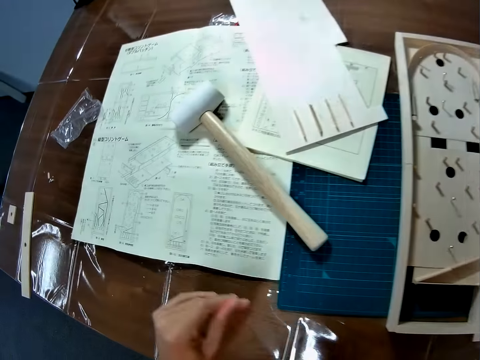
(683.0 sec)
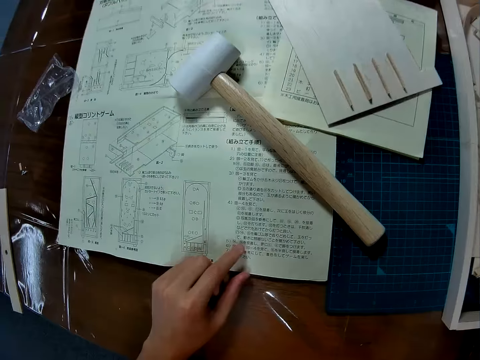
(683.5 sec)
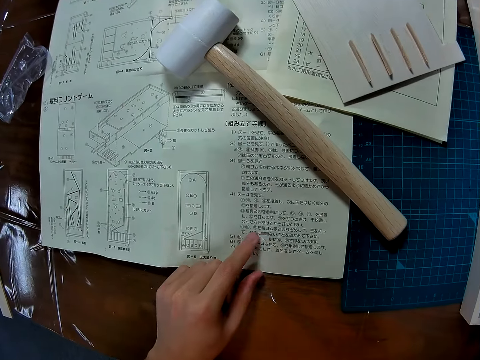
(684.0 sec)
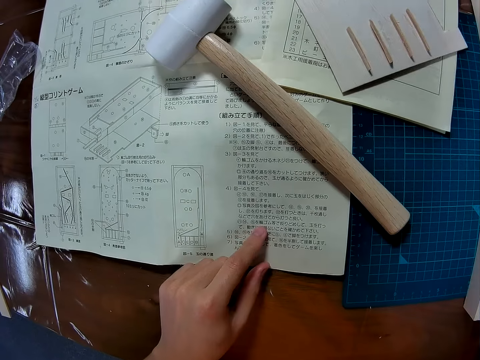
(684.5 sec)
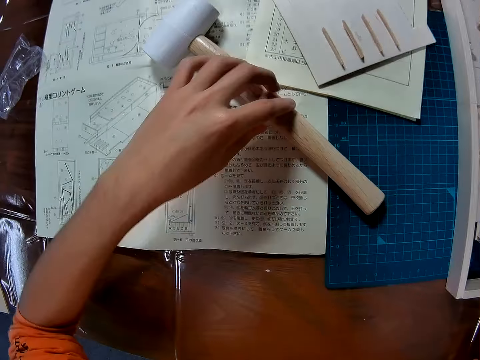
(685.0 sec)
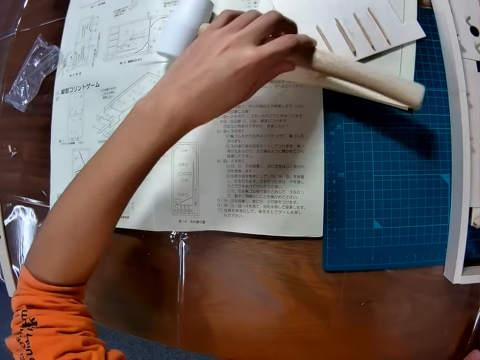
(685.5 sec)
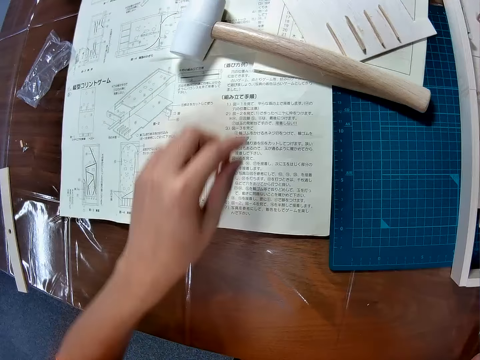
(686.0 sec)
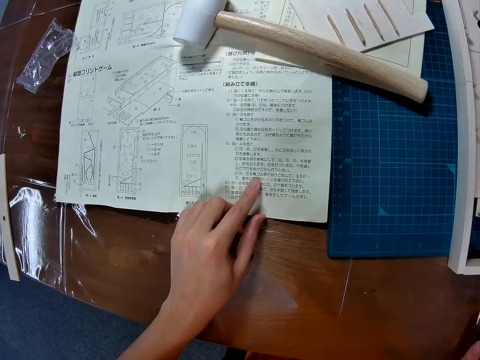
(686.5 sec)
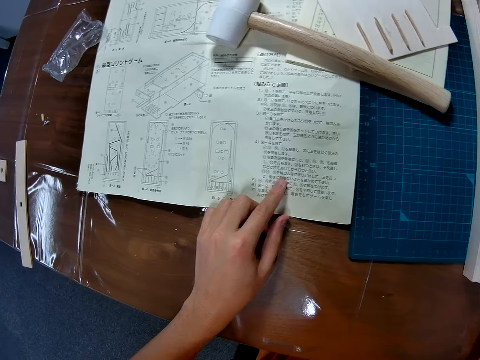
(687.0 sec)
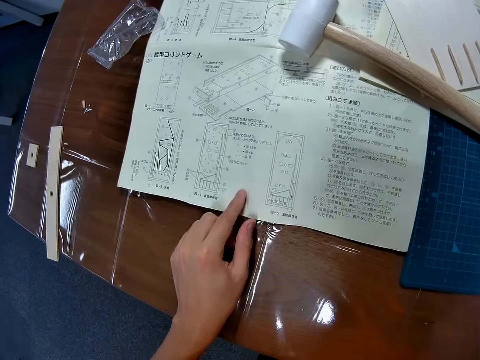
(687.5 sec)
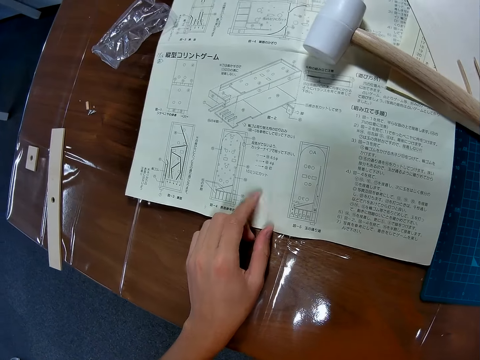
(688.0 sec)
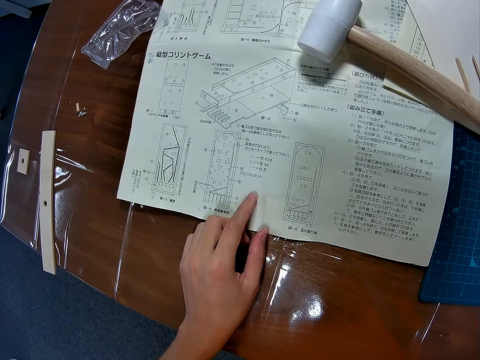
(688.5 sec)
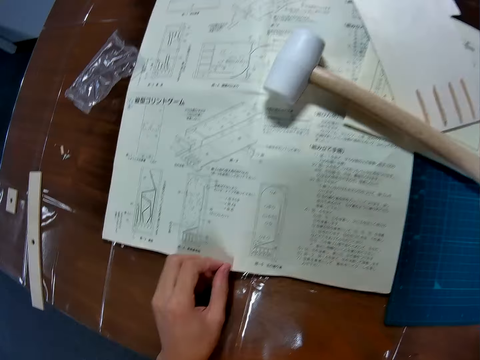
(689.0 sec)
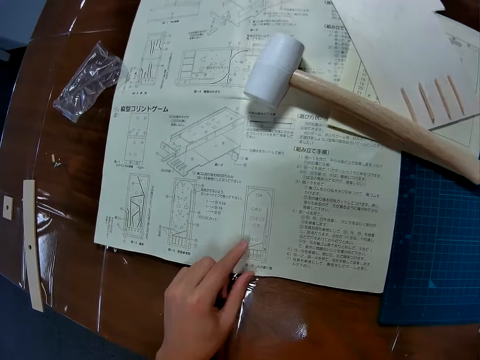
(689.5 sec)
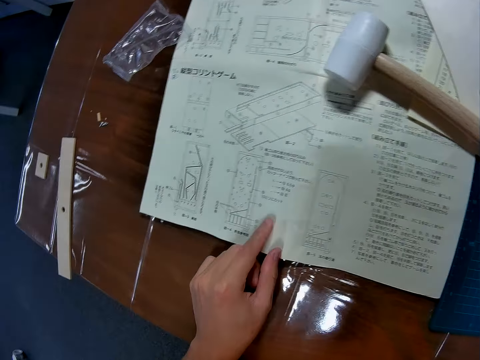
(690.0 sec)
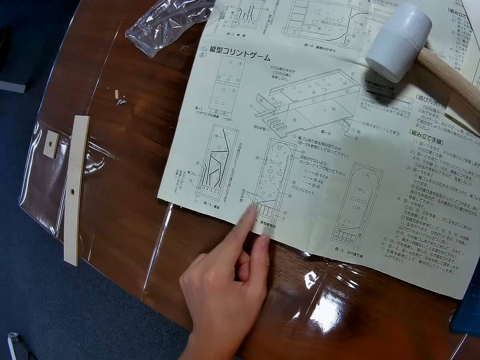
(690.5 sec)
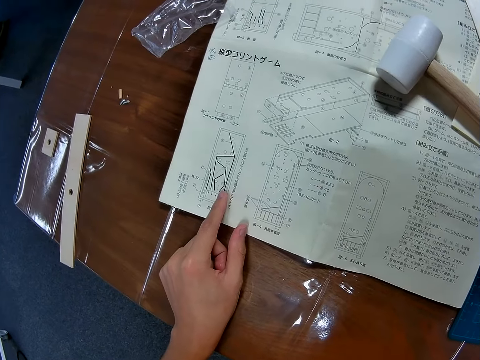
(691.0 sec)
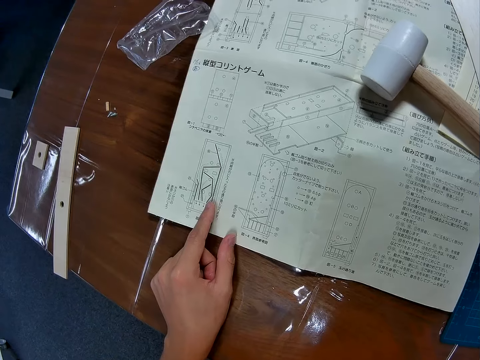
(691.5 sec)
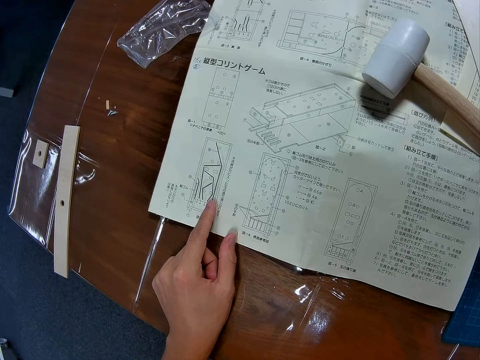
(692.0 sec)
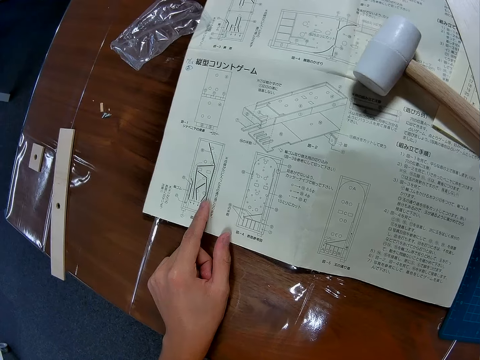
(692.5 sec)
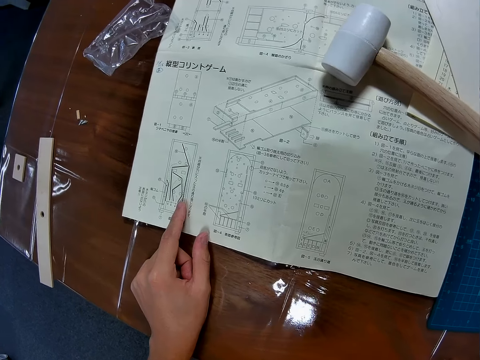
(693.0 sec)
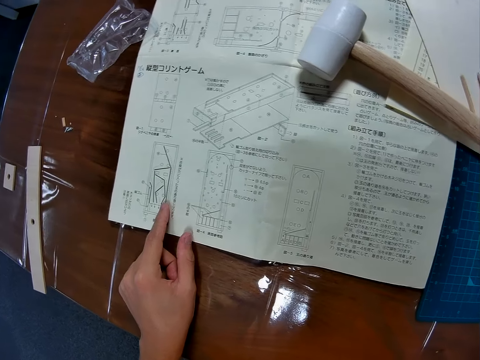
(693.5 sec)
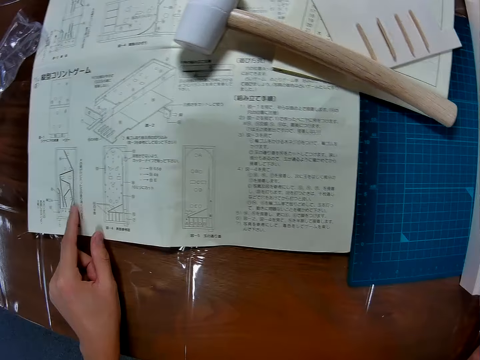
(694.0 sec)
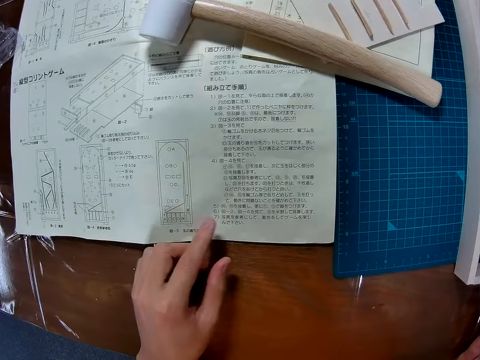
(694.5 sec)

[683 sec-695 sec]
The camera wearer touches the instruction paper. He moves his finger around the manual. He moves the hammer. He touches the instruction paper. He continues to move his finger around the manual.

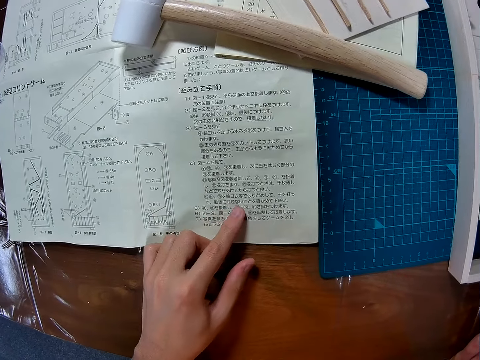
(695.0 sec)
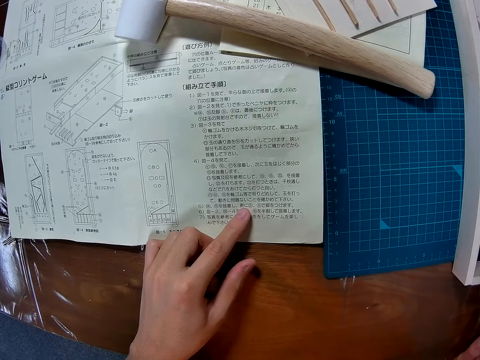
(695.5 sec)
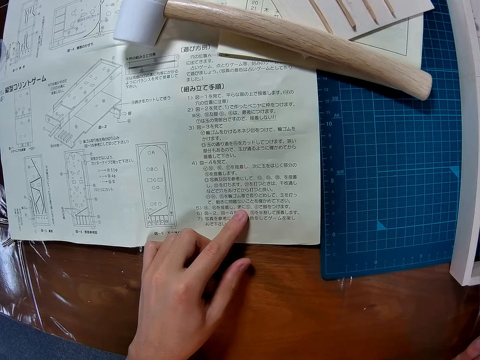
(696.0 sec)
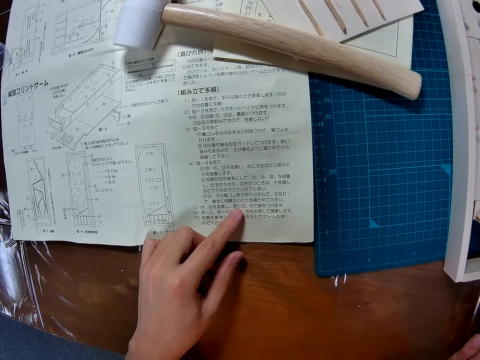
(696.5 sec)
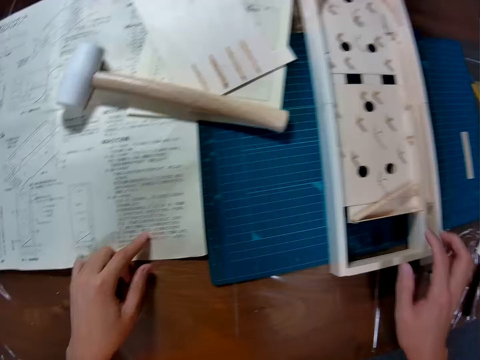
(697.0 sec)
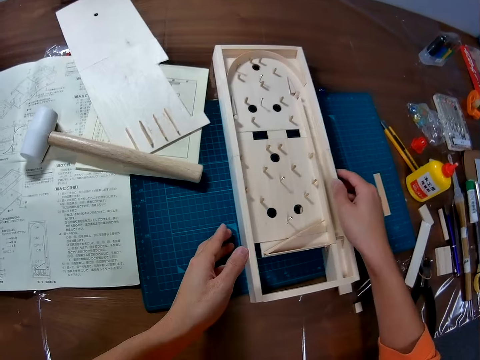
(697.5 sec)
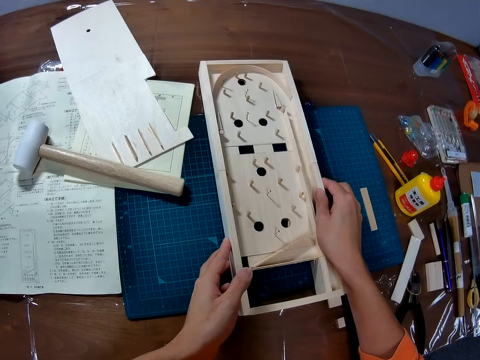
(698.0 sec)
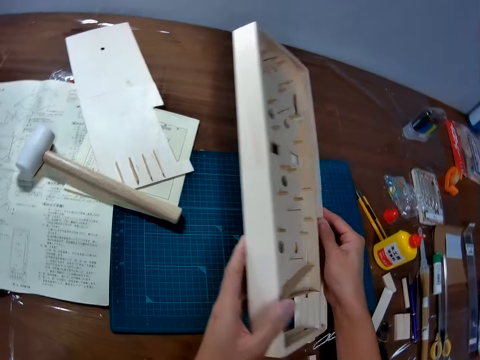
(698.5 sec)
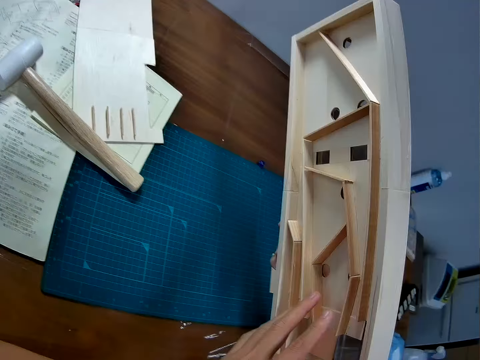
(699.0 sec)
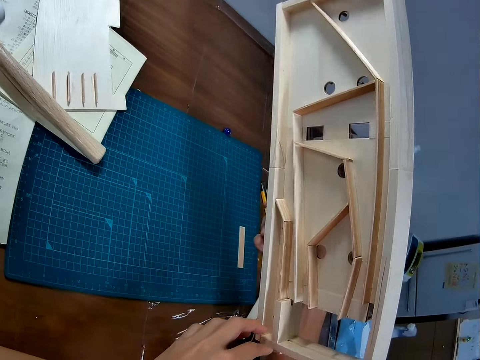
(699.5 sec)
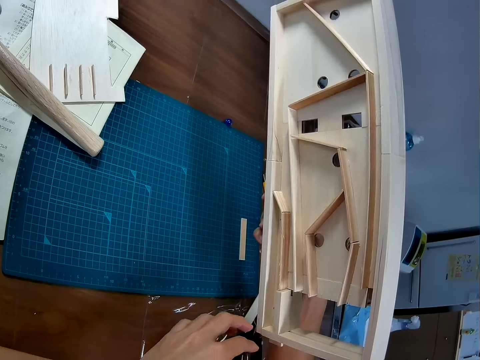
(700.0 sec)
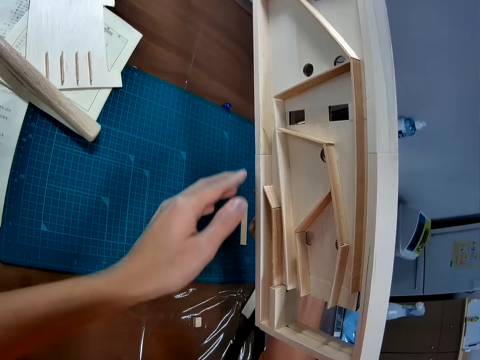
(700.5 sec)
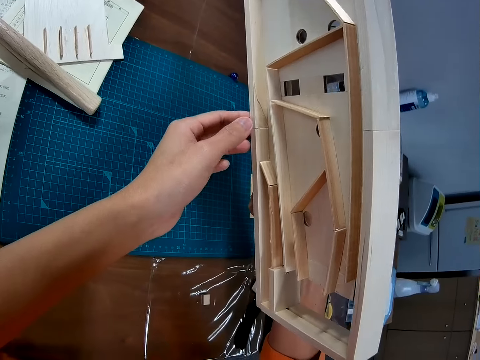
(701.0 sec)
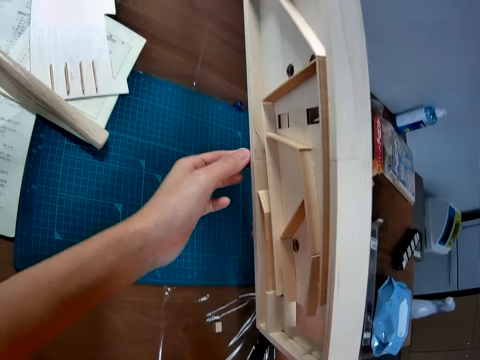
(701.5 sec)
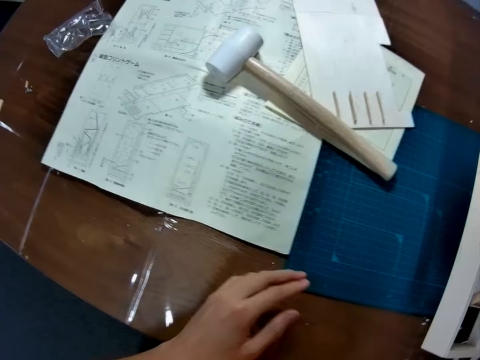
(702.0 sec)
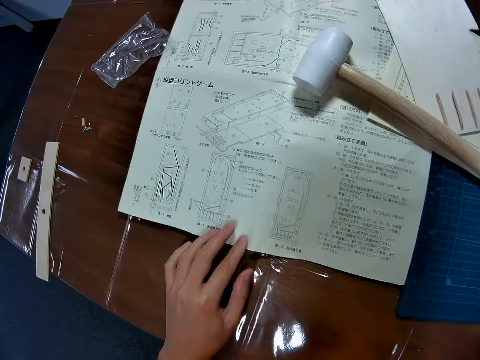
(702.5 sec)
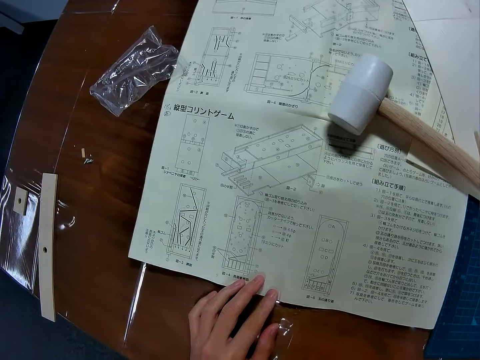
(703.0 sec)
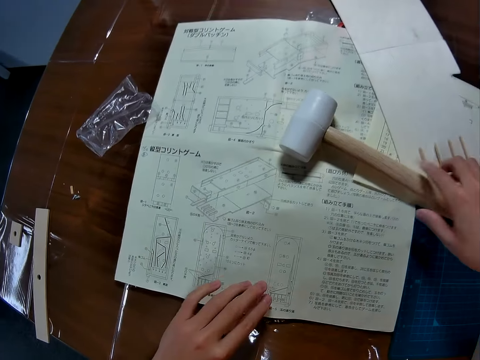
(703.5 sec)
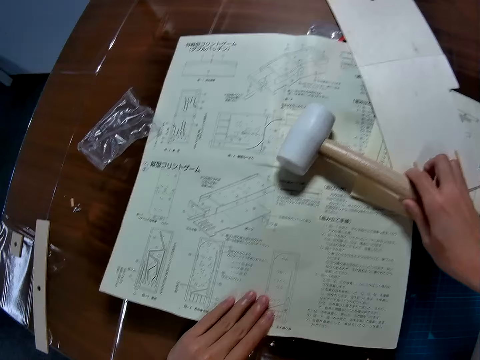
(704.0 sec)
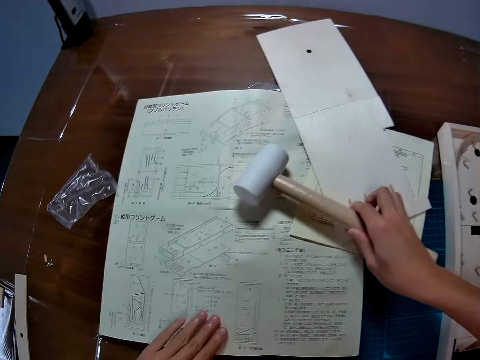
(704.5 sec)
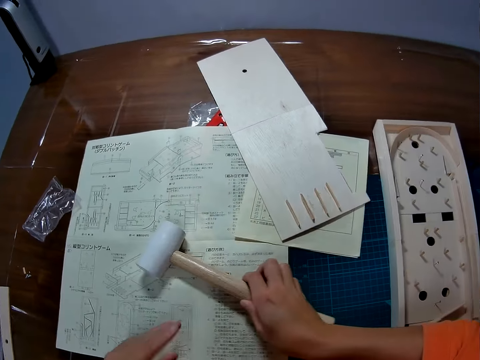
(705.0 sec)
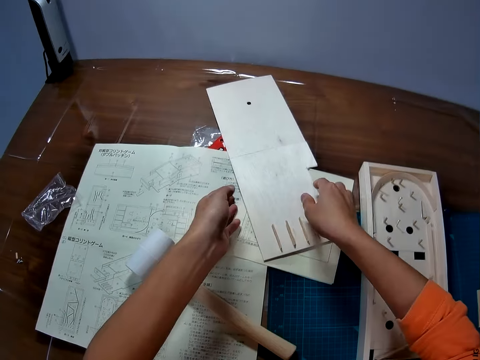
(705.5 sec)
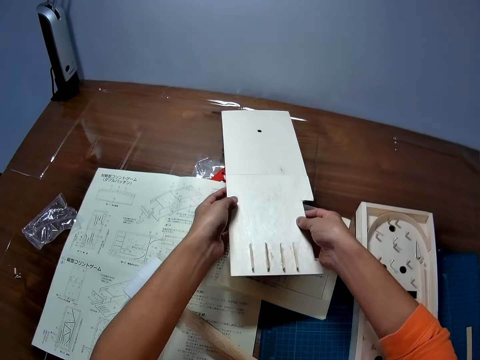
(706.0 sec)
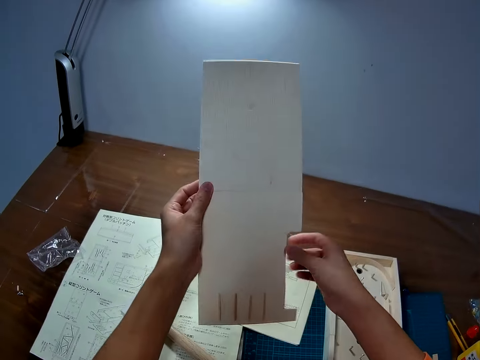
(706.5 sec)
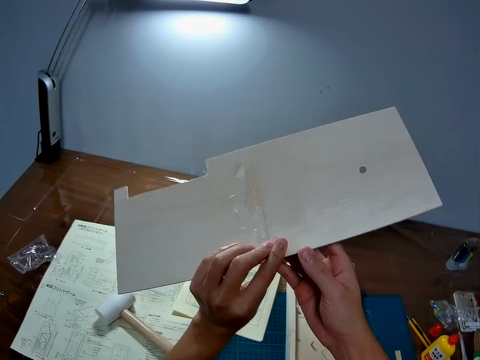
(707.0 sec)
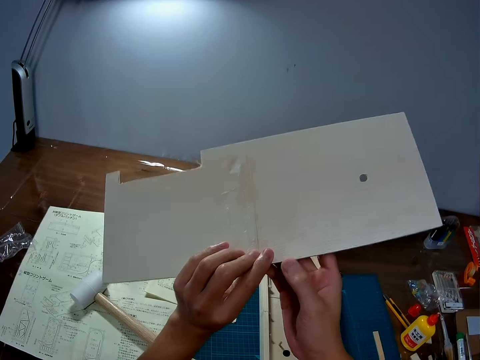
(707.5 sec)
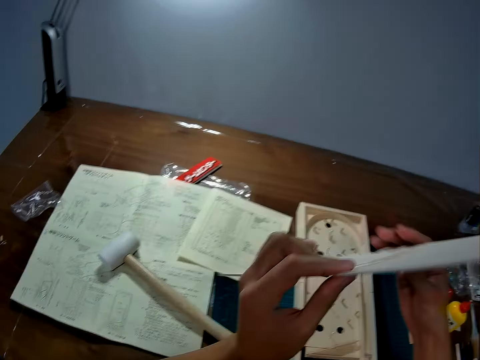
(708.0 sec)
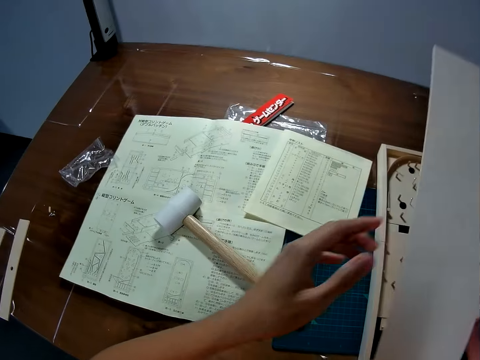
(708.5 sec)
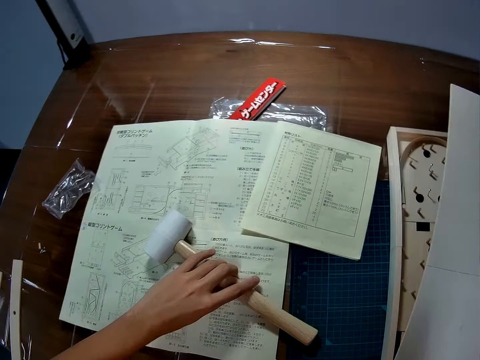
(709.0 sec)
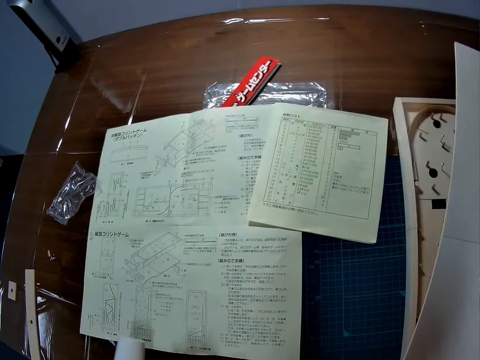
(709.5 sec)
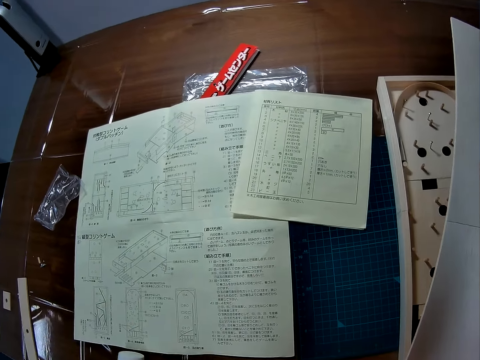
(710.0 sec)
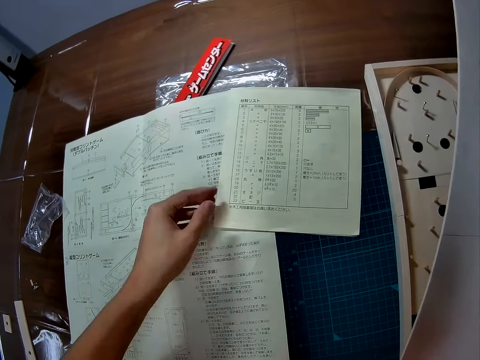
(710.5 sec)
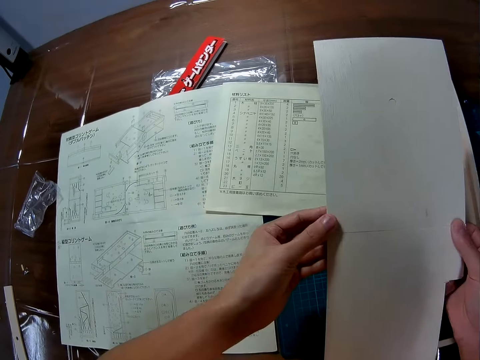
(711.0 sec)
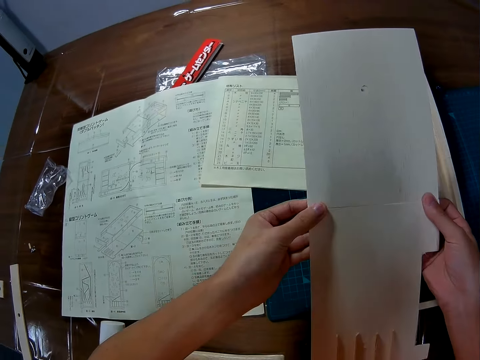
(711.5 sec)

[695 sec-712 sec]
The camera wearer carries the board. They pick up the art board. They put the board on the table. They move a hammer. They pick up the art board base. They move the hammer.
